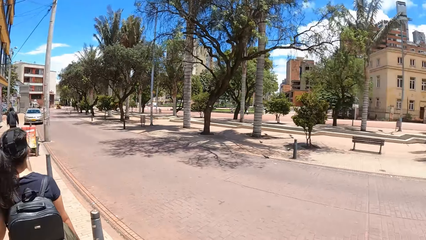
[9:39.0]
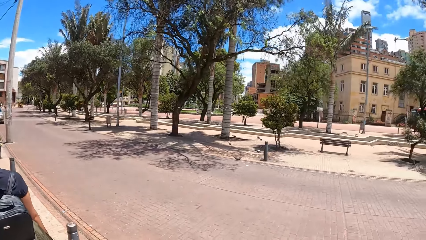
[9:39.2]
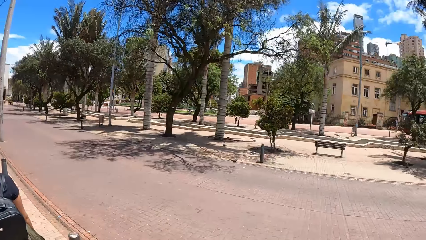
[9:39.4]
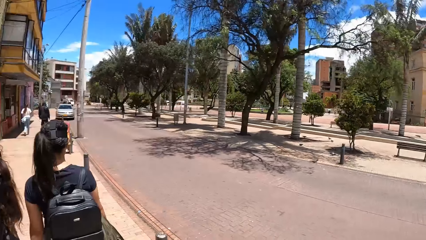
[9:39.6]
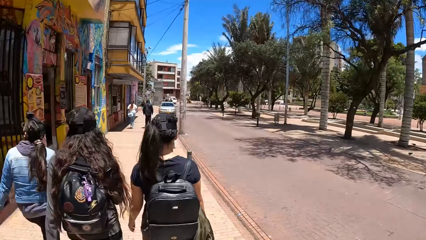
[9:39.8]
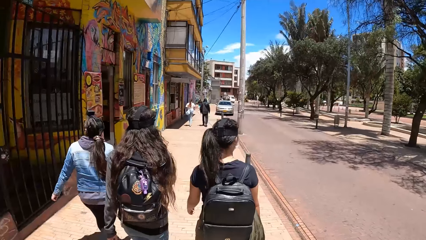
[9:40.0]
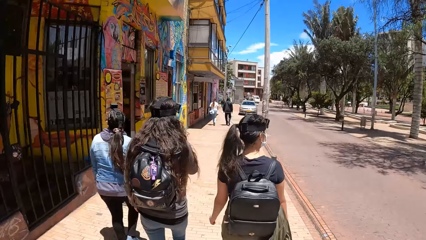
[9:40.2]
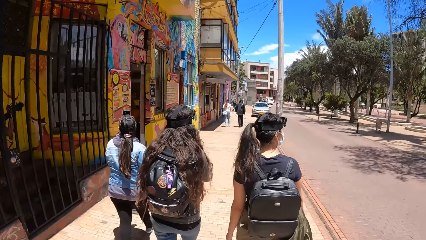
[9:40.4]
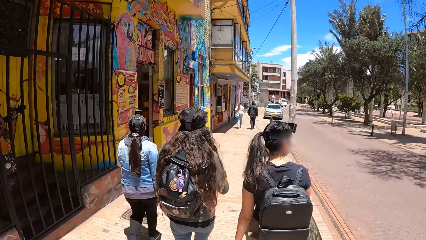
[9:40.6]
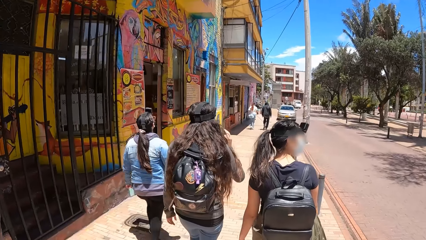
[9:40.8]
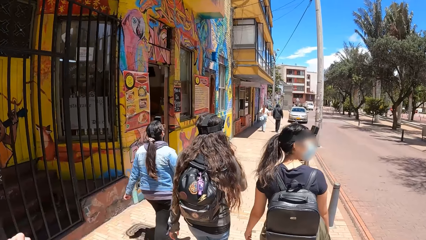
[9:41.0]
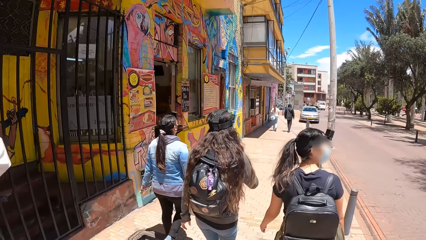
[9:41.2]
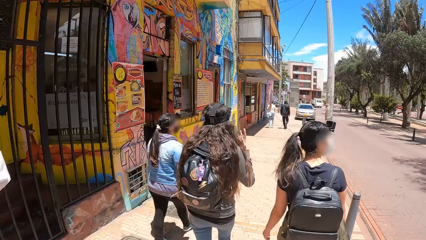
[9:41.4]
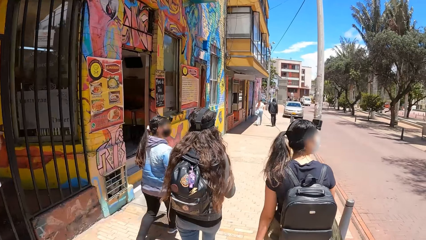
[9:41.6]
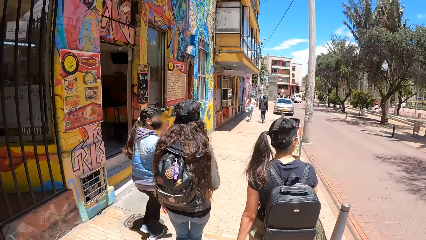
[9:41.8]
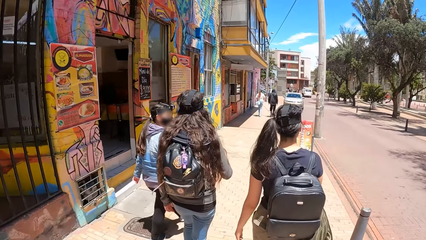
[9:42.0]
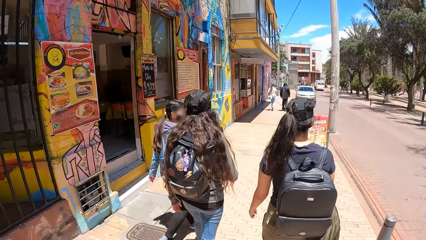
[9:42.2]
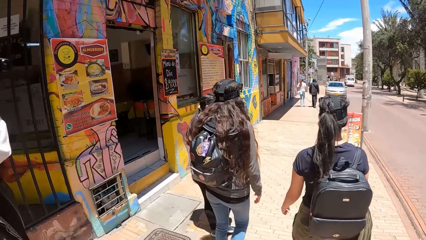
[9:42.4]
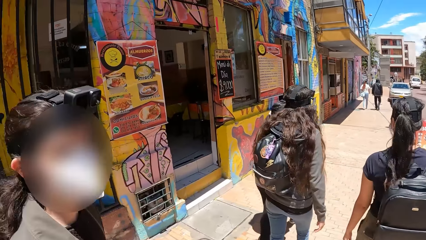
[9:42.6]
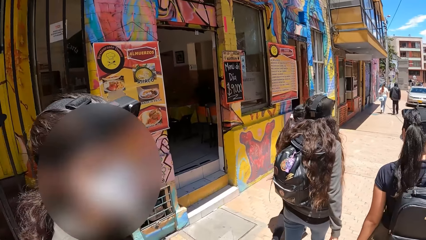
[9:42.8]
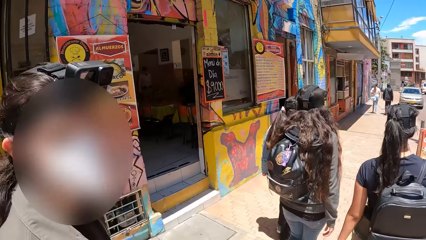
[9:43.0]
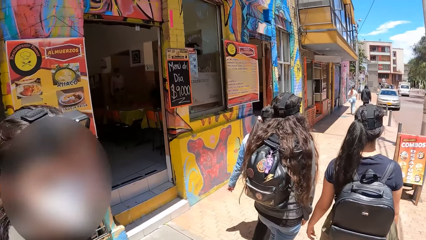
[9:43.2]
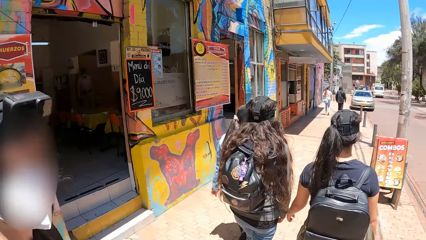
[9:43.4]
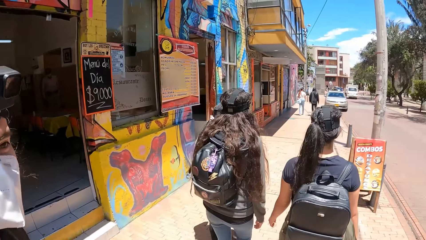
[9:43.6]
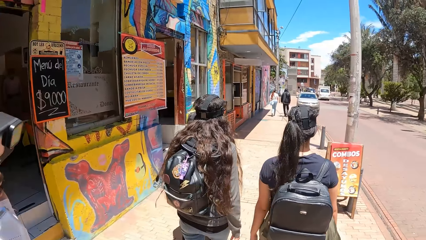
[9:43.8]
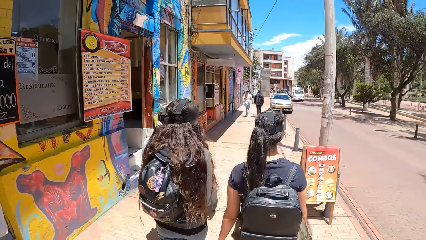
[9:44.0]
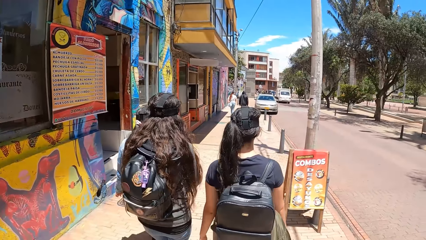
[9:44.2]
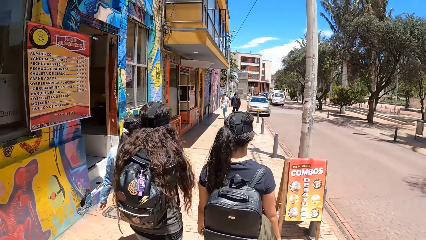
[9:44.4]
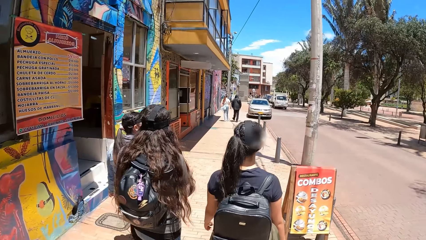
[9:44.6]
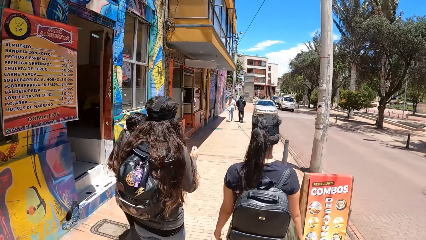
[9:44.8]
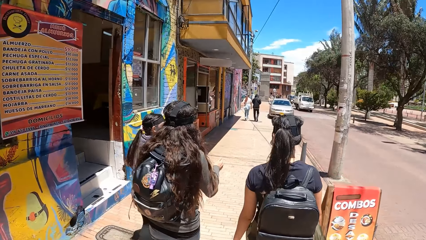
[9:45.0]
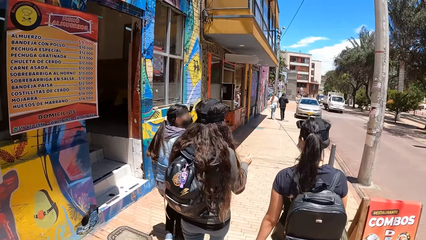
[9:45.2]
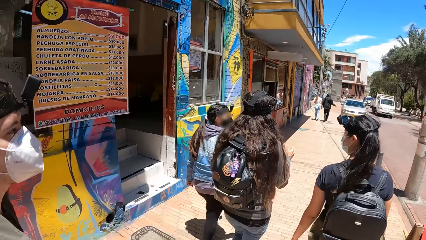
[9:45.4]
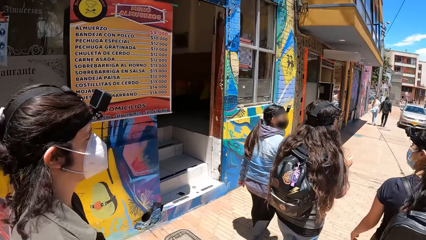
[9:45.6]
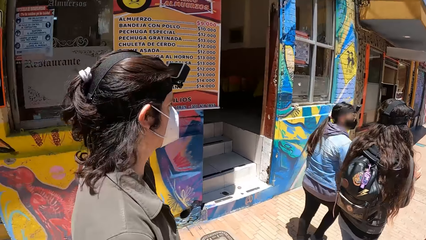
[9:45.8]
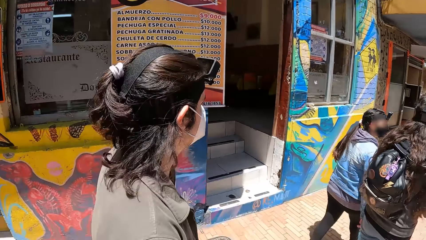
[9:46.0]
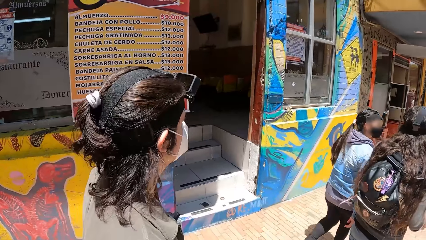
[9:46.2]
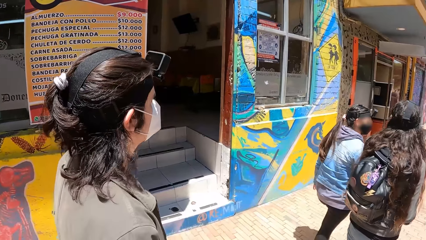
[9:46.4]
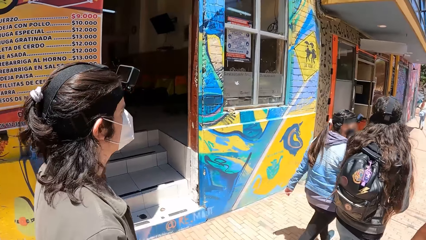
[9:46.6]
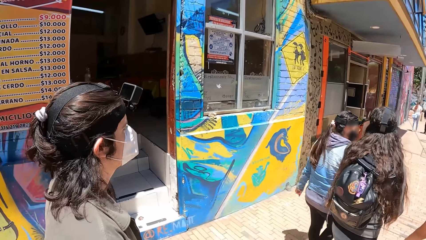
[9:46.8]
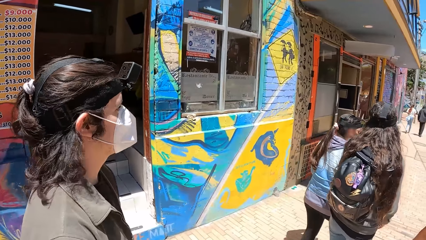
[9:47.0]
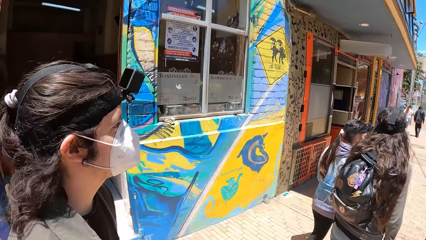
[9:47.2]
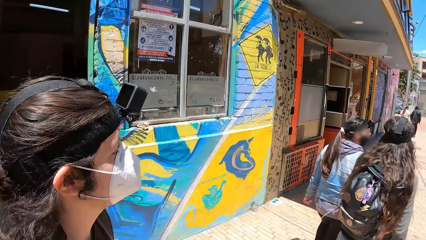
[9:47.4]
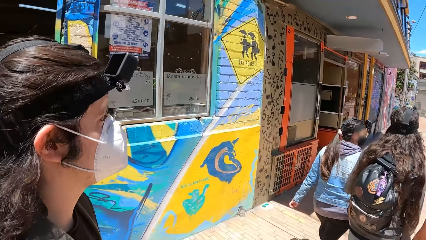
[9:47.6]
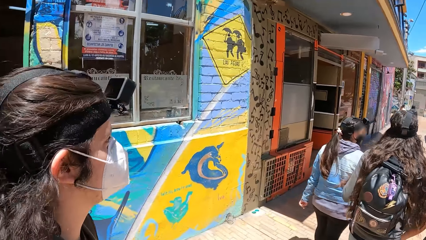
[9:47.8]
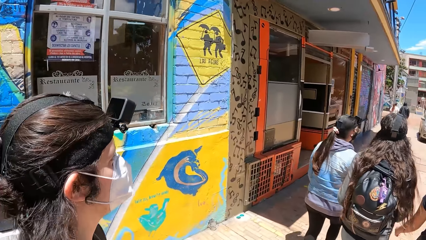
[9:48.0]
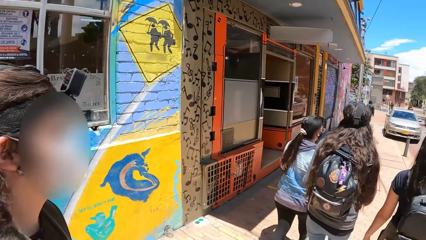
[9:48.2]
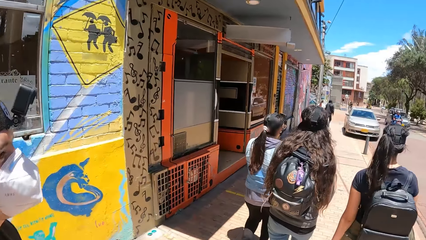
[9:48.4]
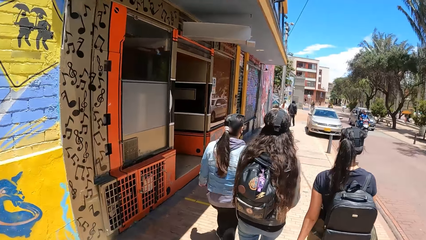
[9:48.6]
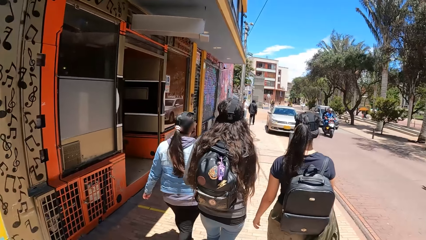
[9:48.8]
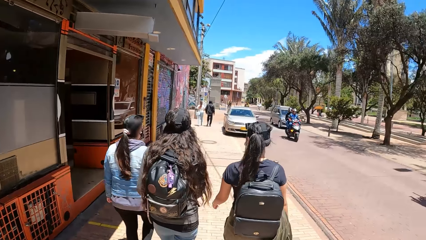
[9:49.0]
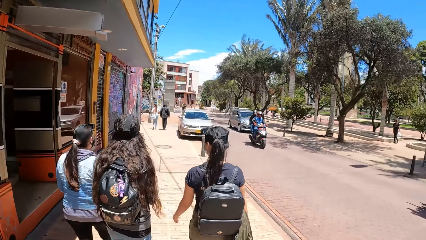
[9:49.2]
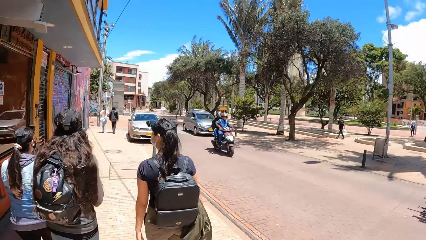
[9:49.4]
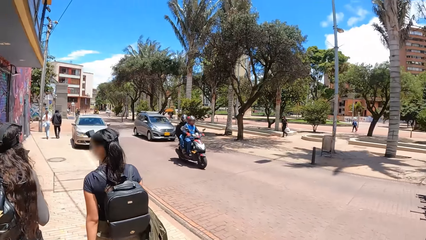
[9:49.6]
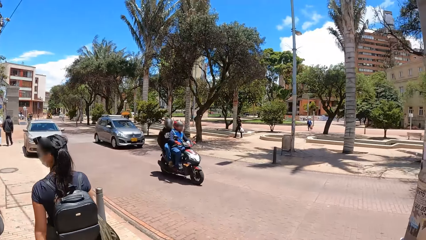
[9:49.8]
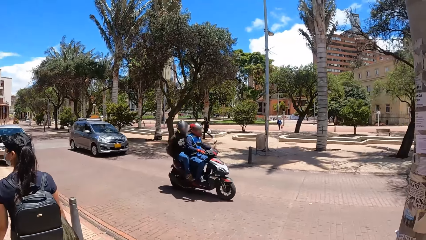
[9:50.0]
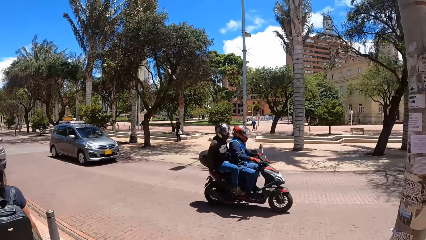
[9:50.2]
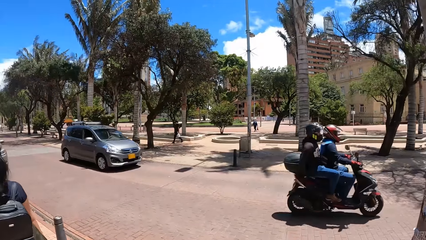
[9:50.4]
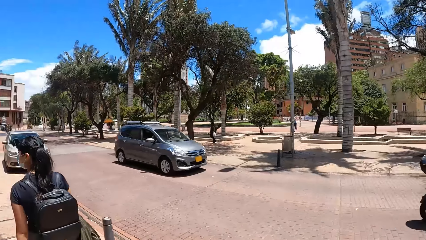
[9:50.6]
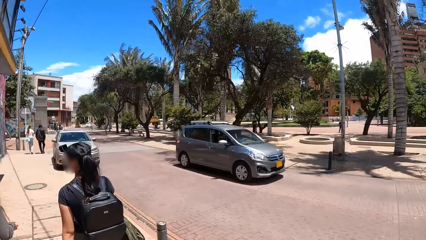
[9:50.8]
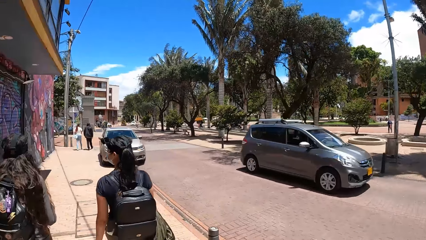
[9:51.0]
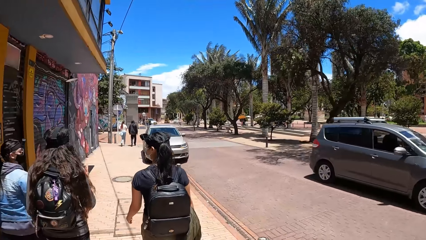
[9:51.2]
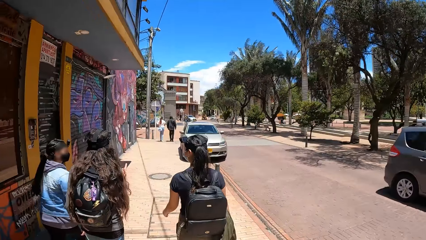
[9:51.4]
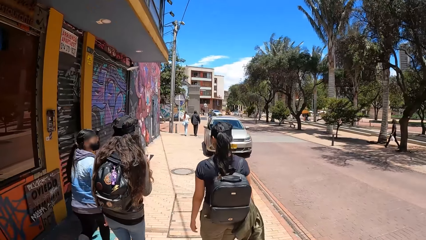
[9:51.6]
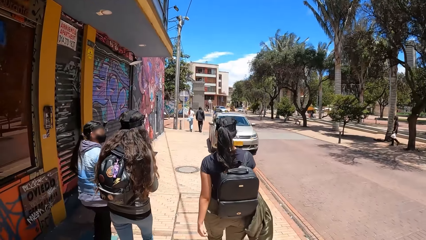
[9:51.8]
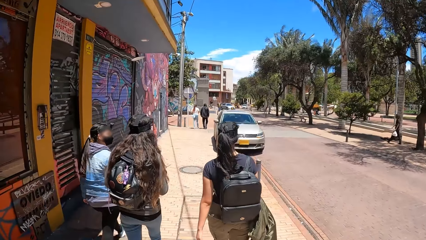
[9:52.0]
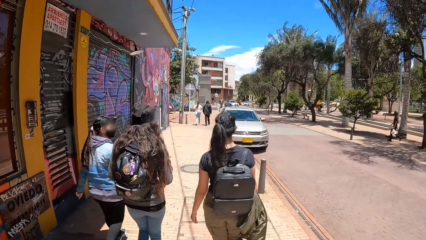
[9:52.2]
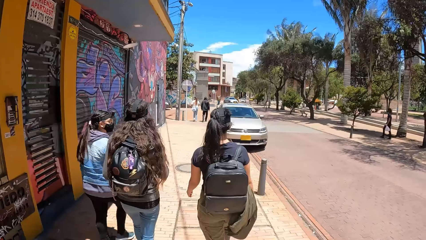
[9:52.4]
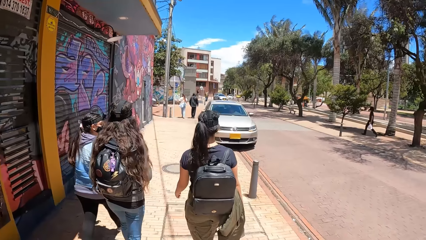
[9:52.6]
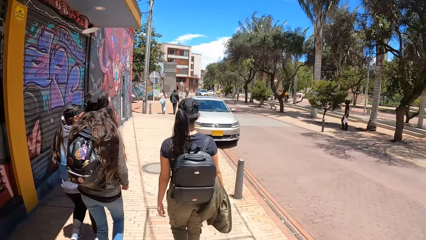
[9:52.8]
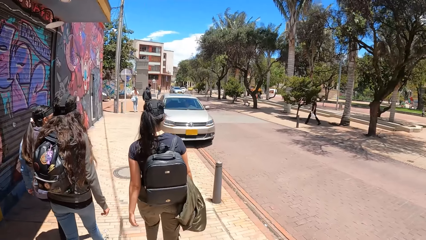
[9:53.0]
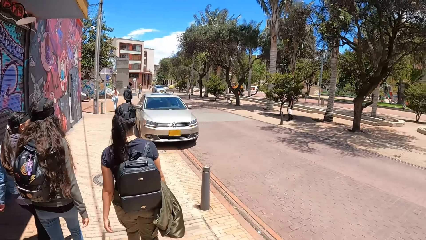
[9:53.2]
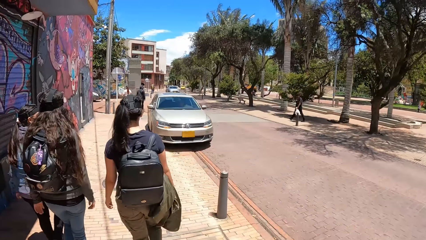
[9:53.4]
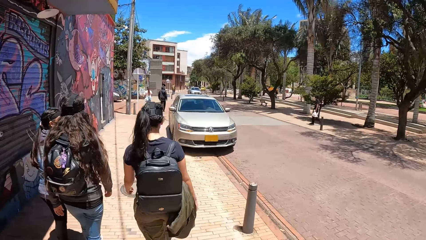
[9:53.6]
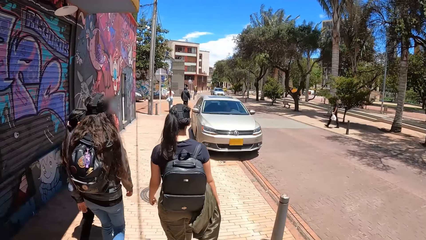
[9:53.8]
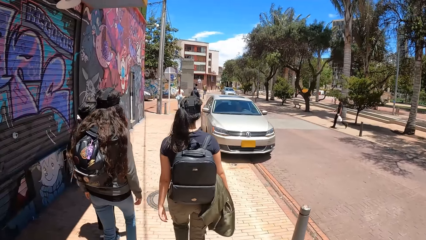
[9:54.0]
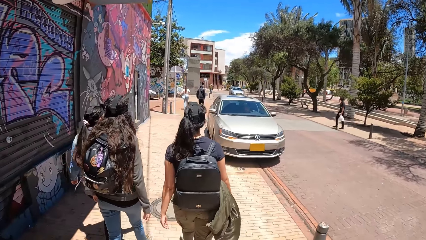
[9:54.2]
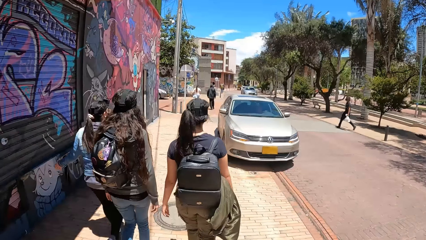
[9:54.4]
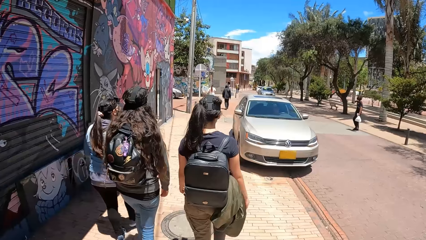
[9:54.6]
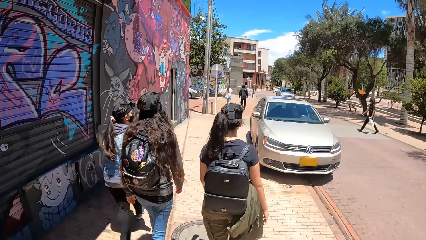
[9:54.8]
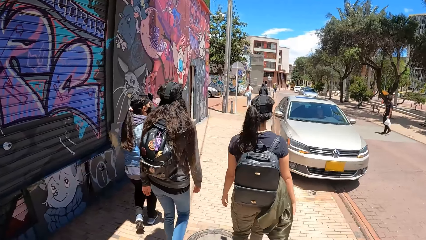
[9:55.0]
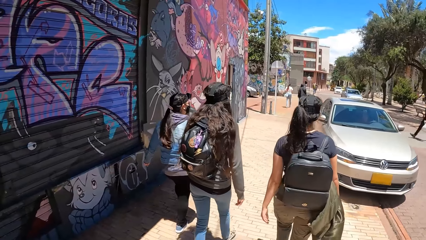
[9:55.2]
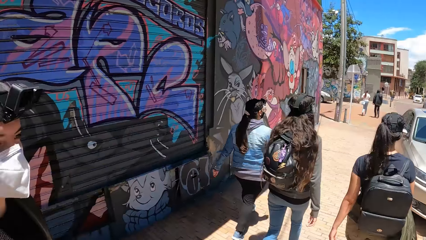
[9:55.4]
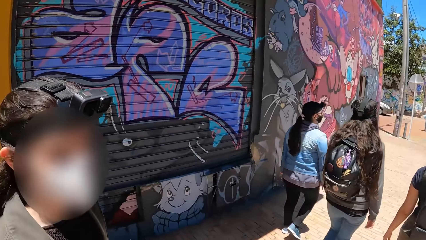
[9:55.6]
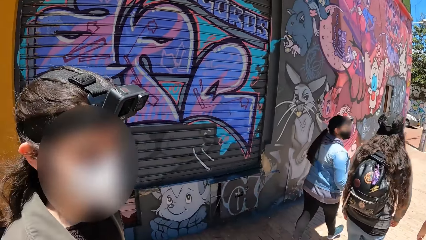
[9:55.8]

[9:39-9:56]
The camera wearer talks to a man. The man walks on the street. The camera wearer walks on the street. A black motorcycle drives past them. A grey car drives past them.
